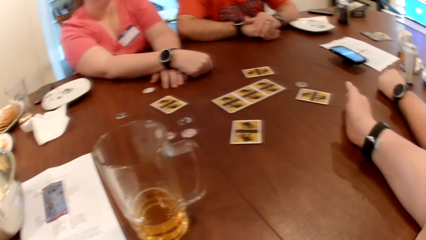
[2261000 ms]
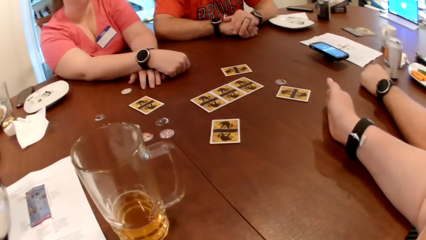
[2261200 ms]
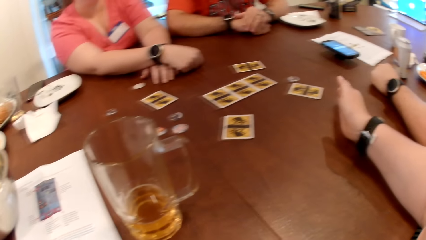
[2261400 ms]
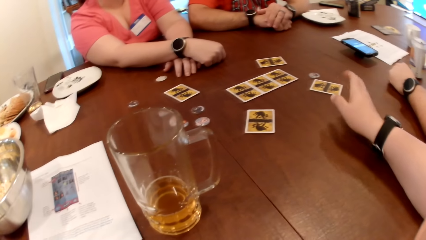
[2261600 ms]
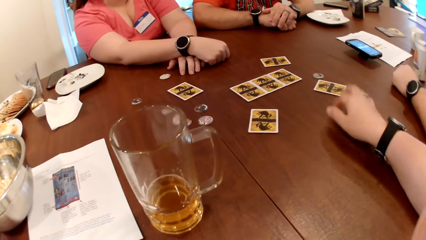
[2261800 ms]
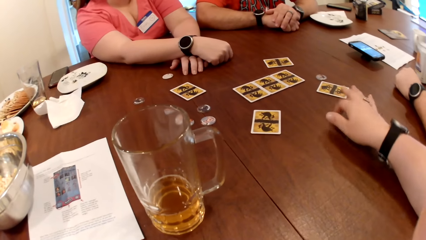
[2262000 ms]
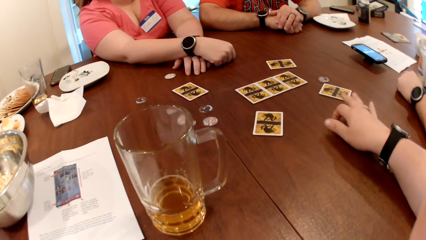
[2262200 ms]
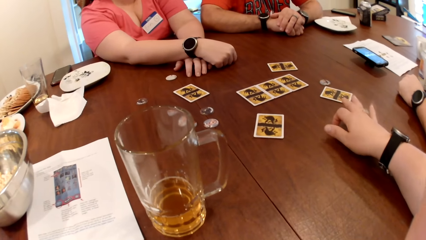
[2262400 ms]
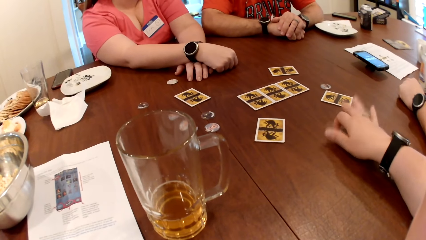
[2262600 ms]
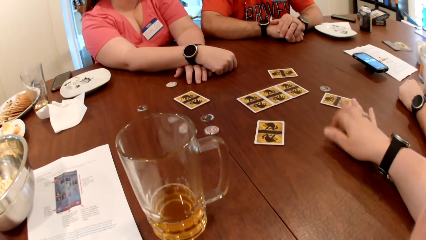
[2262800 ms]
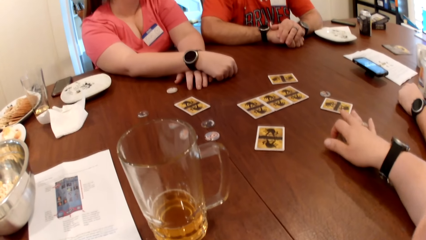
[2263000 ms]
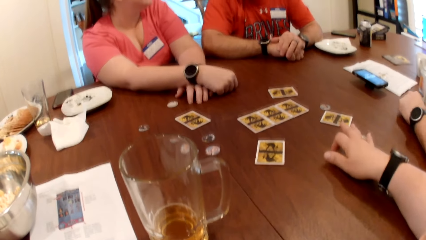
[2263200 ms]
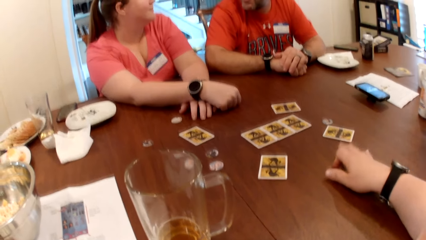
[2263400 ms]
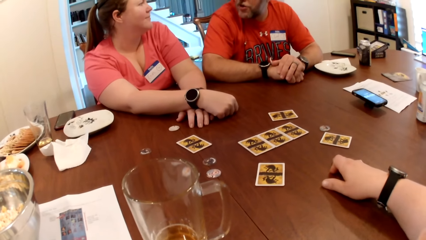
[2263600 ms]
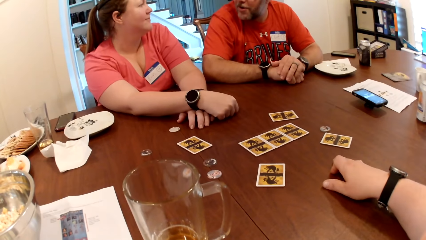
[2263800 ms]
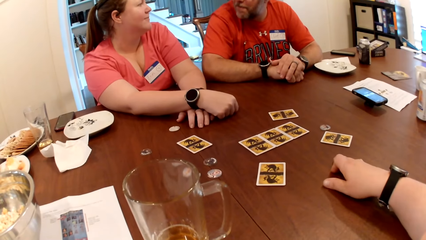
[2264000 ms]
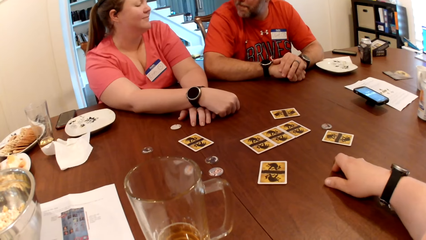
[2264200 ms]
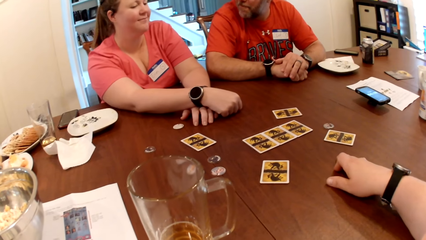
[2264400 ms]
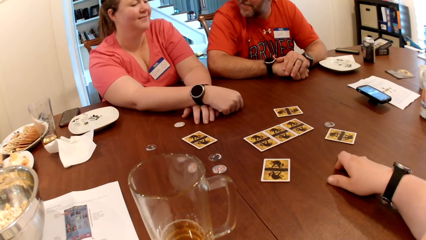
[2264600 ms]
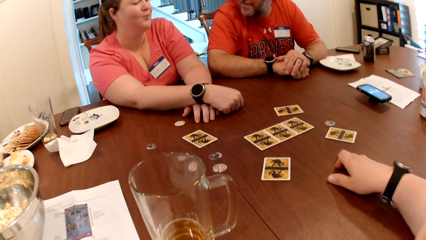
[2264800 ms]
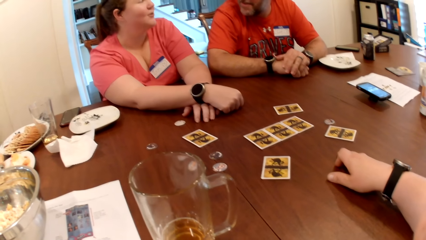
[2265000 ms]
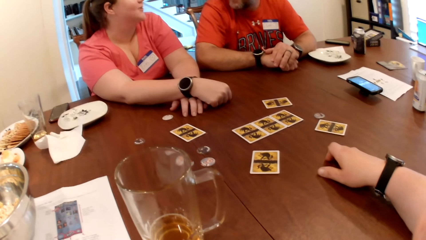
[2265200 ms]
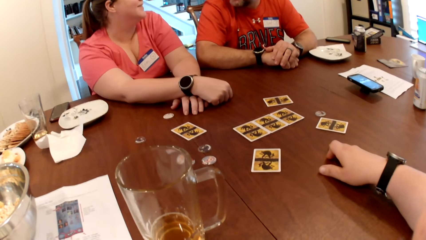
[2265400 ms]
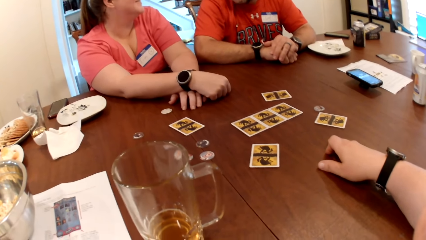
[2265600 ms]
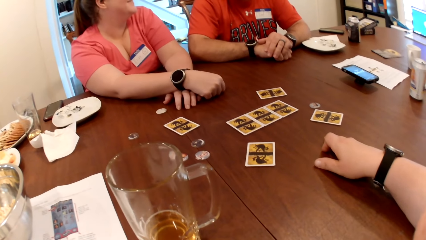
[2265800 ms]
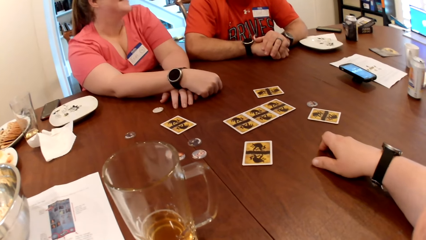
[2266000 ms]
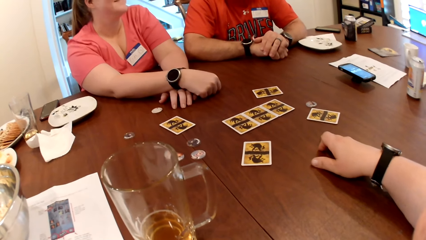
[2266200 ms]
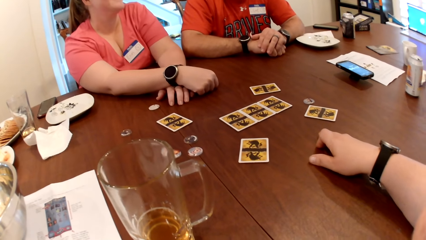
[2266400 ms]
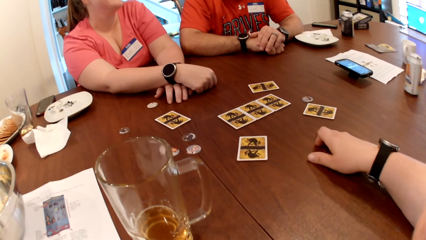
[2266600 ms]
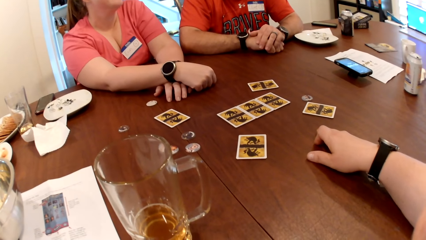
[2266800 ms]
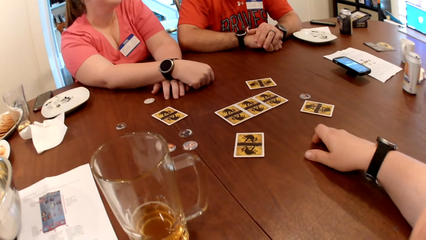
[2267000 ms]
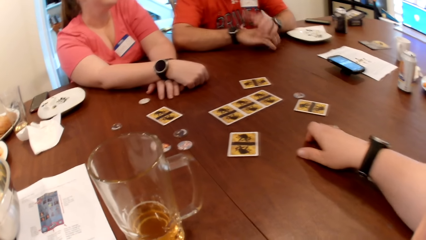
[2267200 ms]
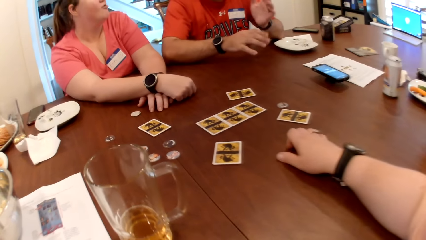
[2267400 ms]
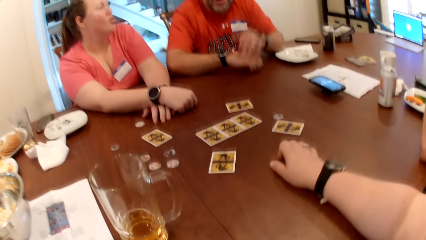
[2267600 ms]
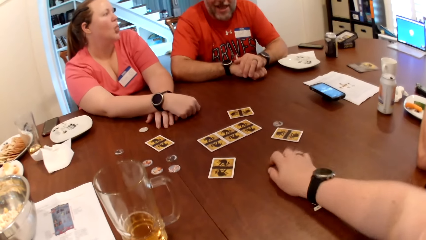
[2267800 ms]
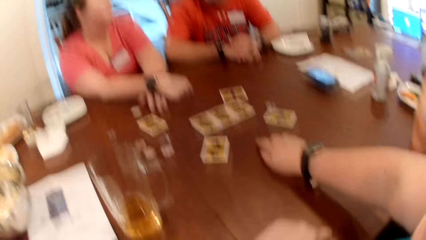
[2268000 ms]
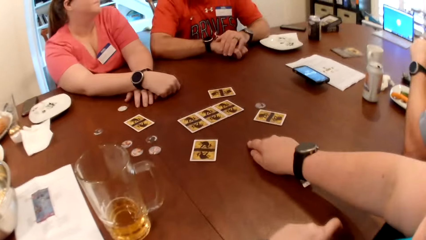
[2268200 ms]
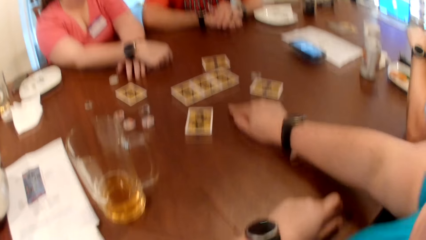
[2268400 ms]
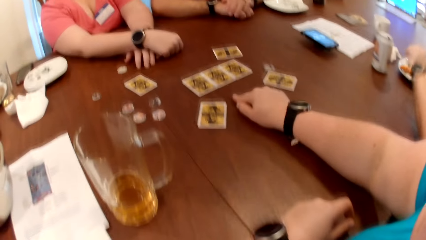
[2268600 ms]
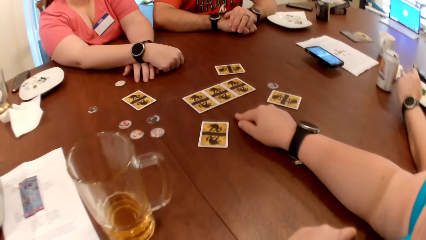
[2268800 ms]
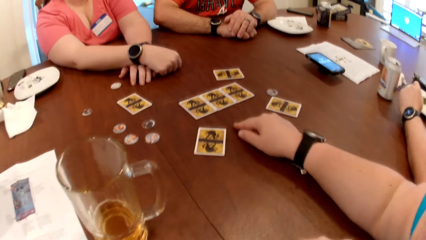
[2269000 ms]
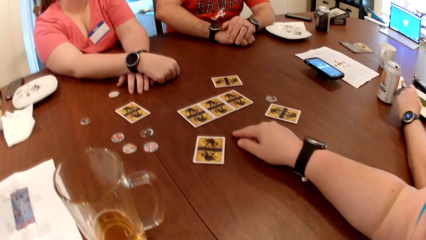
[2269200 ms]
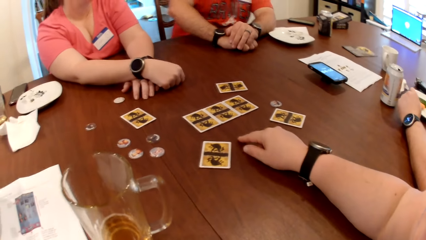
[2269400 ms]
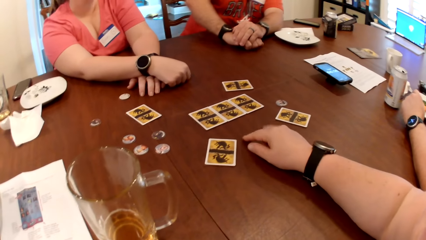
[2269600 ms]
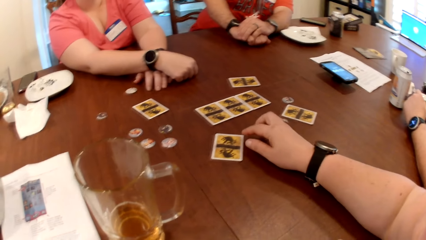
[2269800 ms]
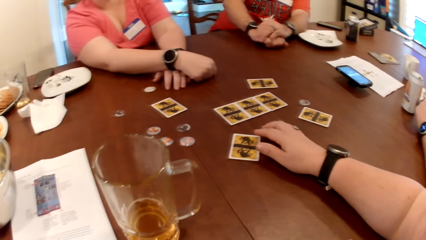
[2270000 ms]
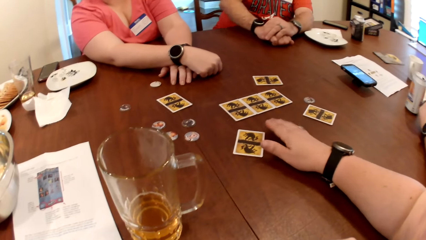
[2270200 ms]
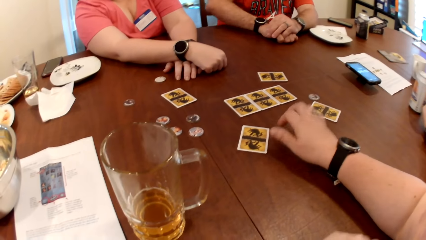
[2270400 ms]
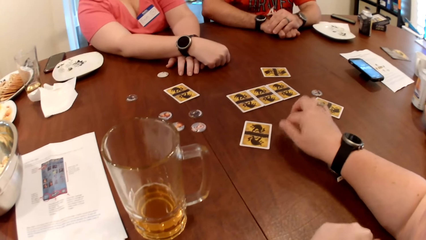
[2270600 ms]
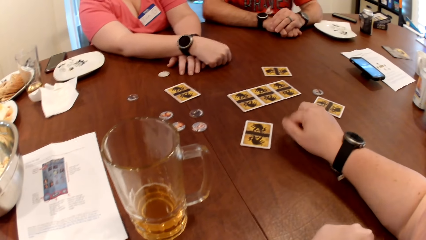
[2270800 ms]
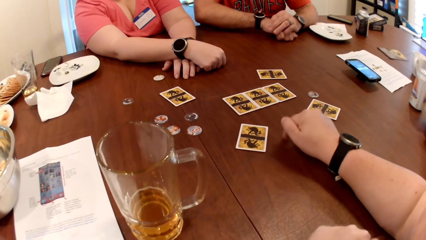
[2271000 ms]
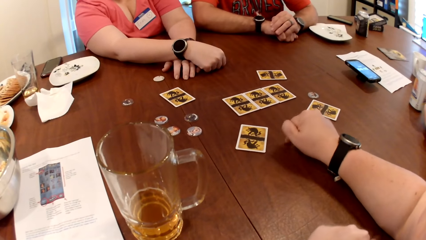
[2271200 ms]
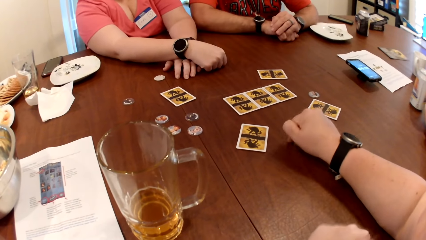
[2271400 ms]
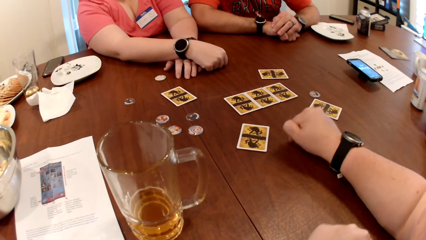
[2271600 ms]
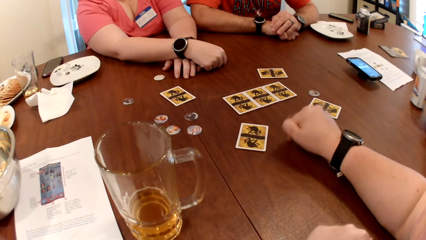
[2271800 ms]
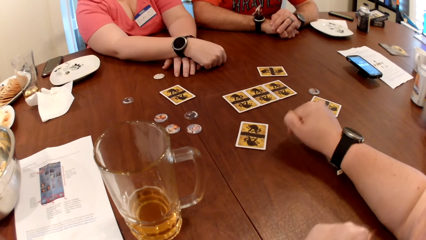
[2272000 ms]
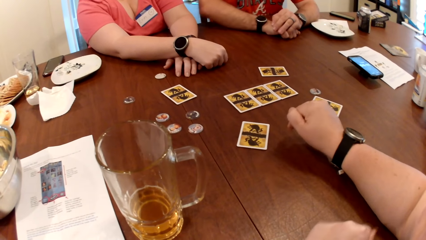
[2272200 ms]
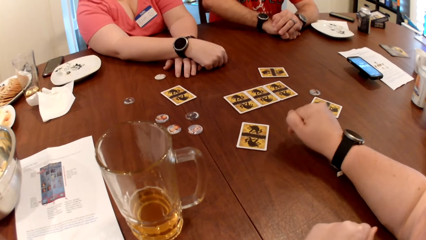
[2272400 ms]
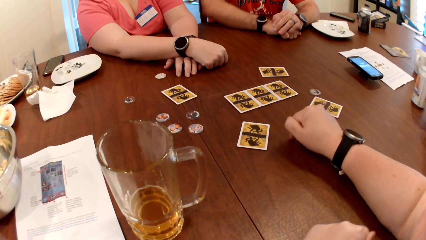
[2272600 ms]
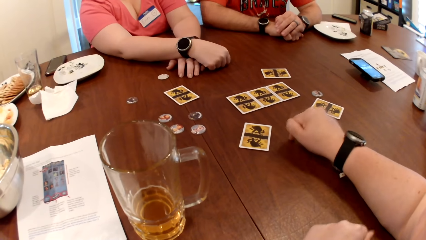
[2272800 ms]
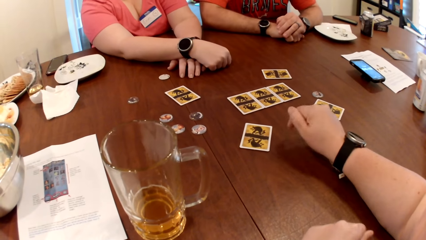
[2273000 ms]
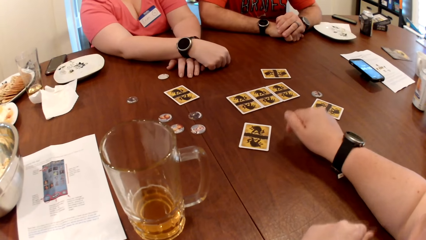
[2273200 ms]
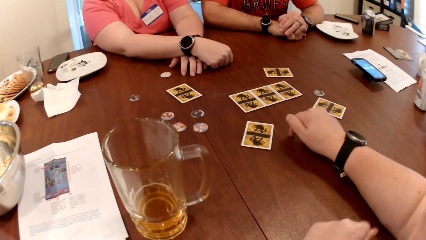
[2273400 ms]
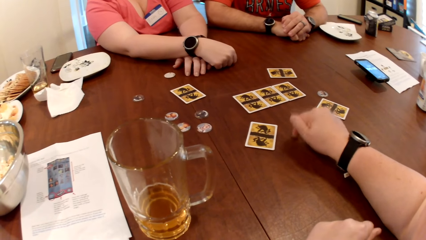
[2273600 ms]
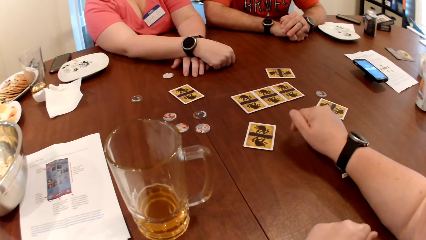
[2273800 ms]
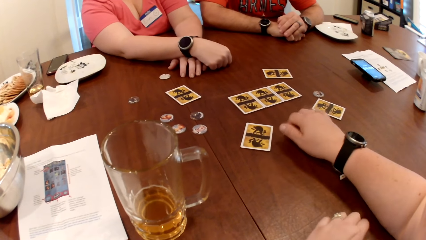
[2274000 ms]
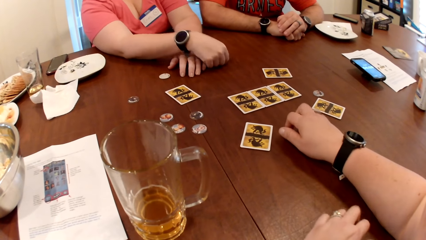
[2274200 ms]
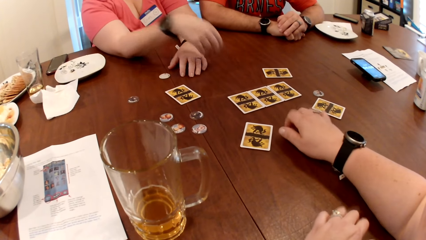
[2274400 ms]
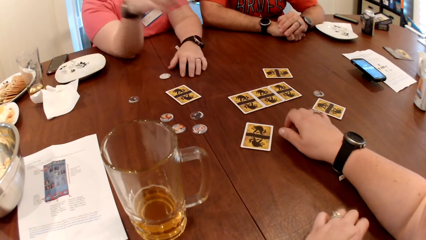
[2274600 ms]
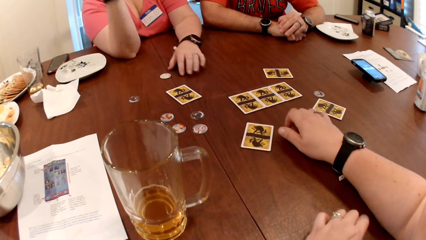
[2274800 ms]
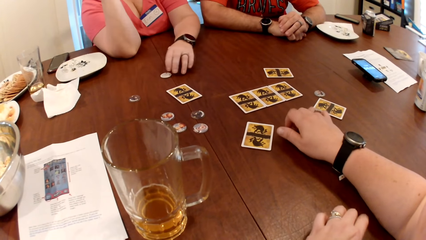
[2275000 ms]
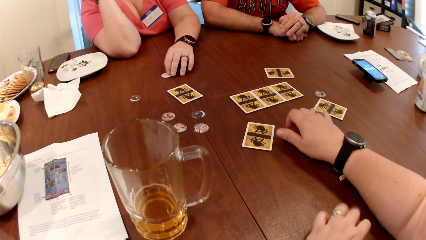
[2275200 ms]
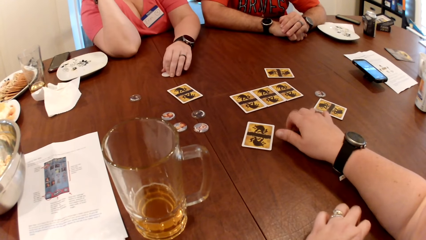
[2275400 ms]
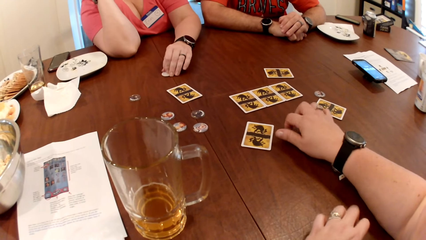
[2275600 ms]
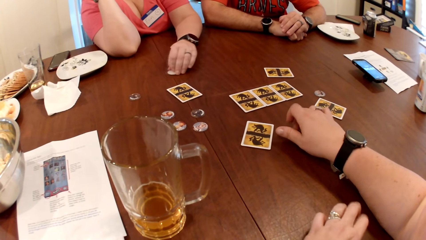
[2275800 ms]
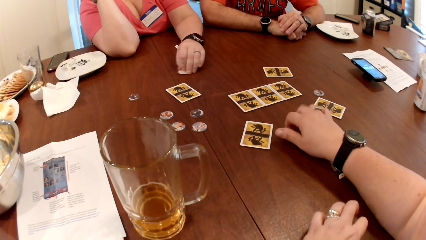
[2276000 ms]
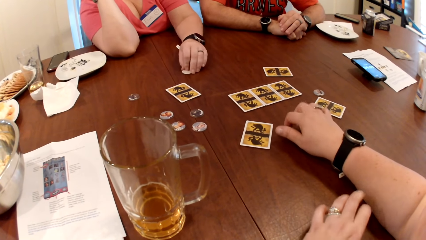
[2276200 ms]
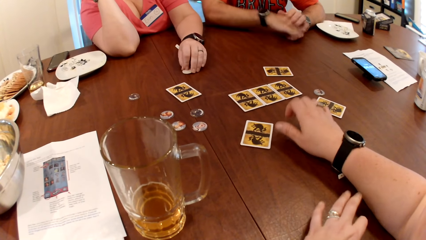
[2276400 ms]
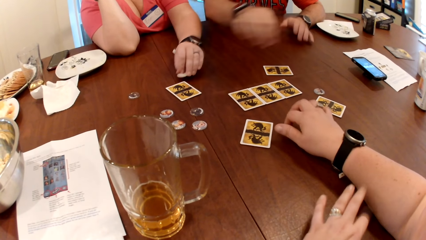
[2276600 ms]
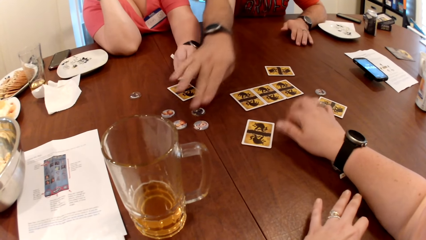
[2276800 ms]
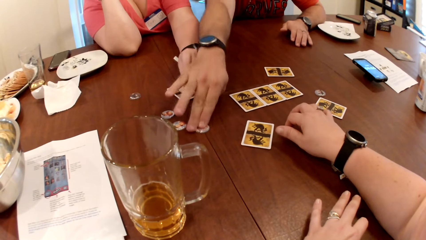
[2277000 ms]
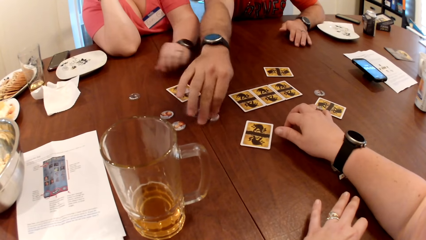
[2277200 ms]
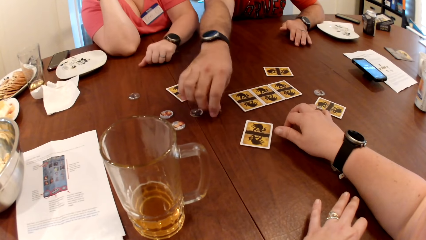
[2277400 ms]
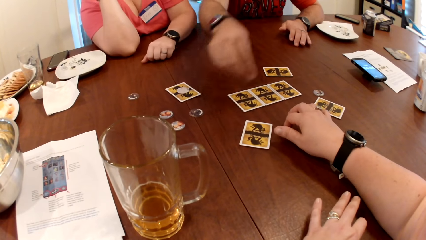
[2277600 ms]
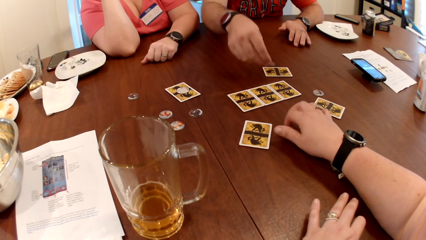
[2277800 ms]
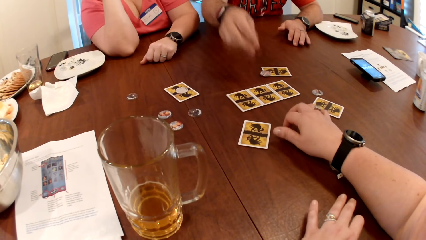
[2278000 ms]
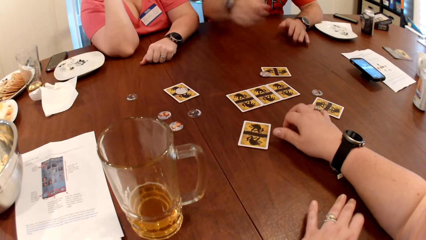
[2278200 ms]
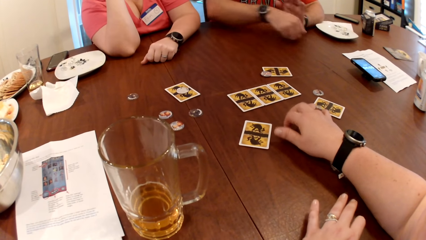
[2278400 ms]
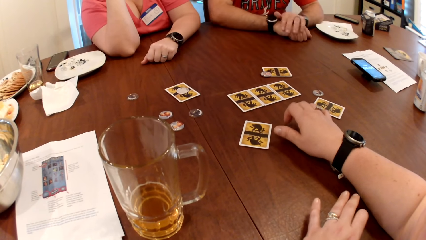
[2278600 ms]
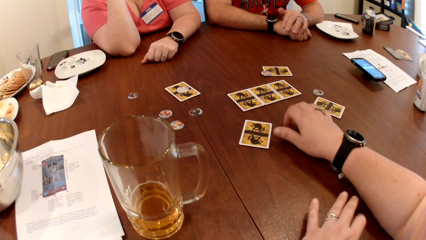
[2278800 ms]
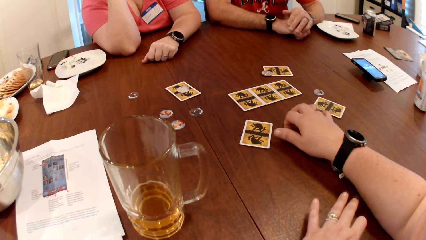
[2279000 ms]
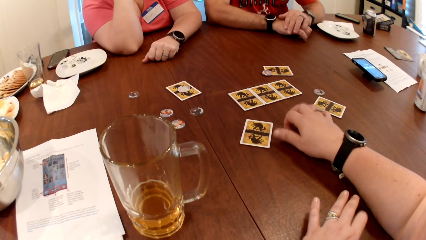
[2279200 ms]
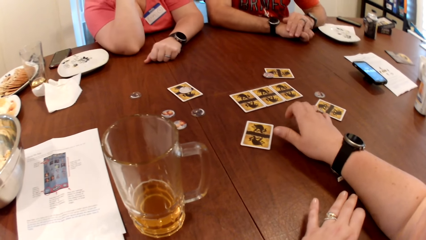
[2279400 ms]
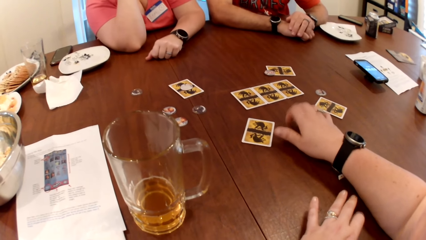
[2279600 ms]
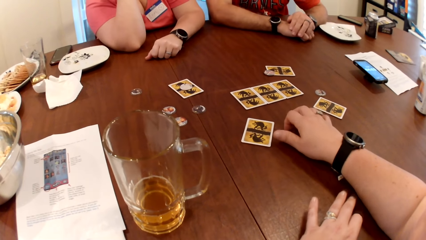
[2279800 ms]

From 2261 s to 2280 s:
The camera wearer hits the table with her left hand. The man places his left hand on the table. The camera wearer hits the table with both hands. The woman places her right hand on her face. She moves the token with her left hand. Another man moves a piece of coin on the table. He takes a token from the table with his right hand. He drops the token on the card. He places his right hand on the table. He places his left hand on his right hand.
